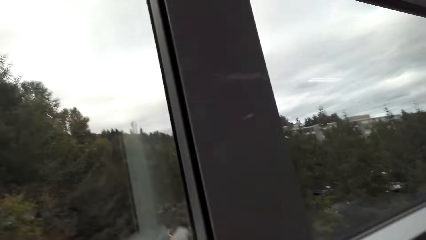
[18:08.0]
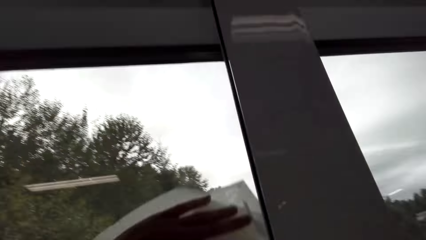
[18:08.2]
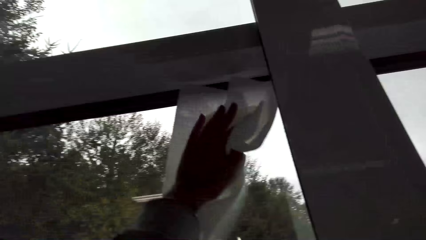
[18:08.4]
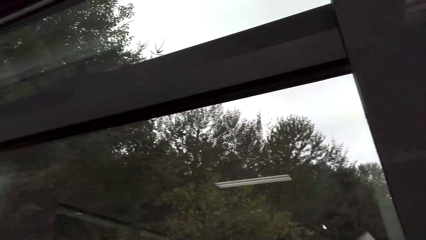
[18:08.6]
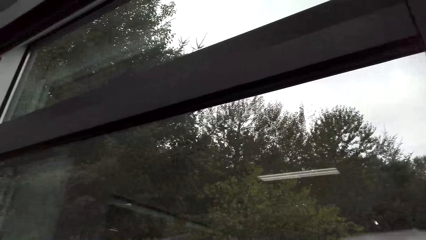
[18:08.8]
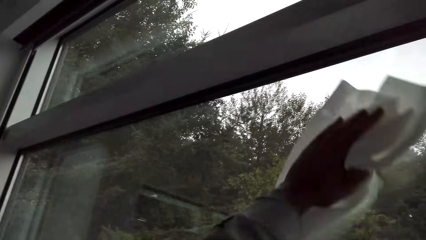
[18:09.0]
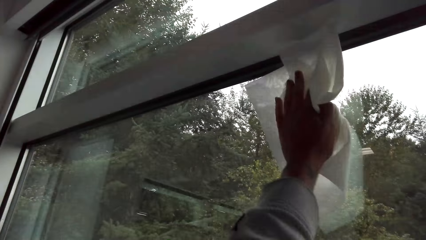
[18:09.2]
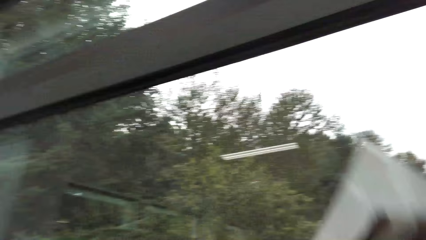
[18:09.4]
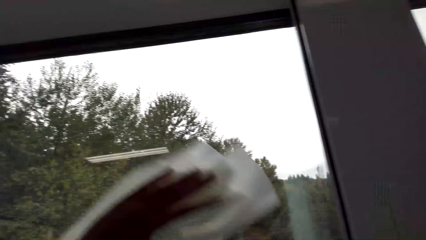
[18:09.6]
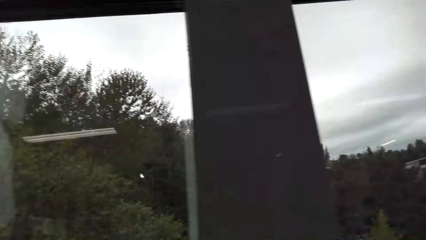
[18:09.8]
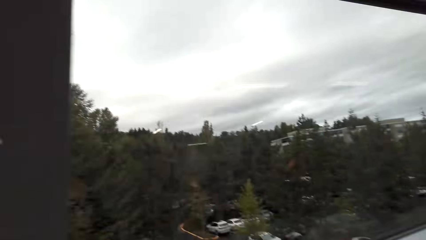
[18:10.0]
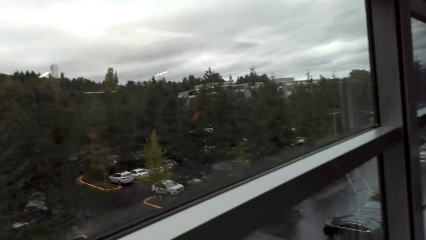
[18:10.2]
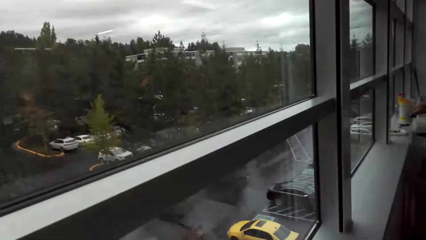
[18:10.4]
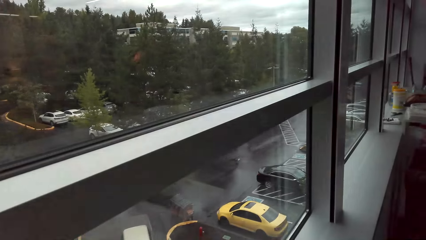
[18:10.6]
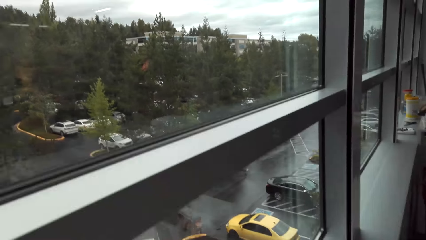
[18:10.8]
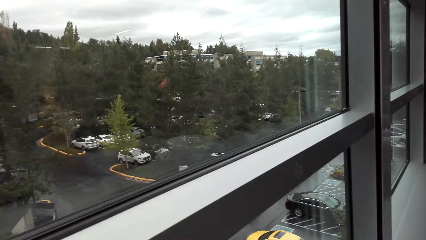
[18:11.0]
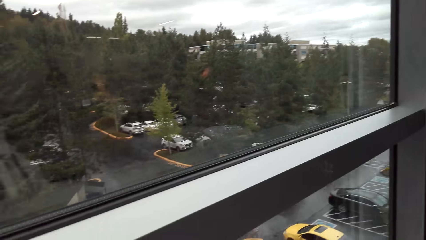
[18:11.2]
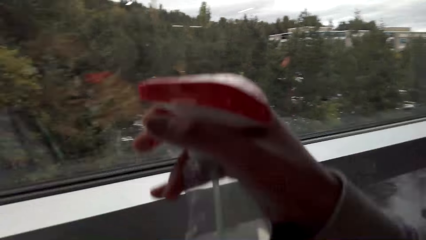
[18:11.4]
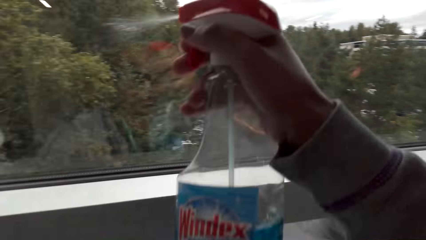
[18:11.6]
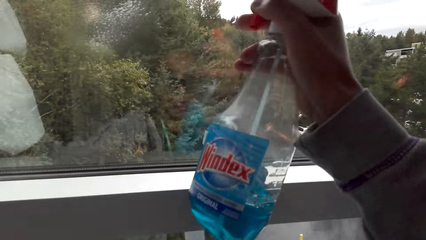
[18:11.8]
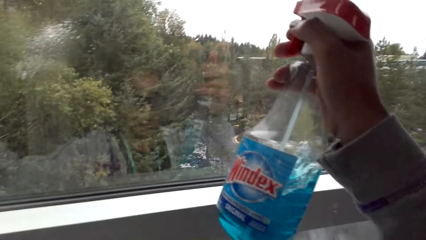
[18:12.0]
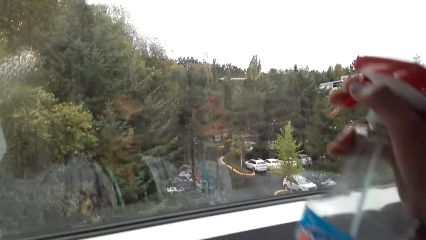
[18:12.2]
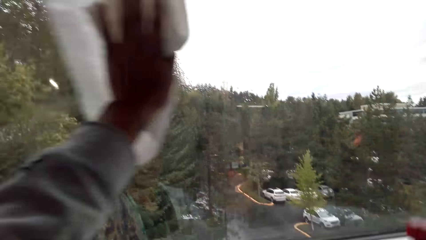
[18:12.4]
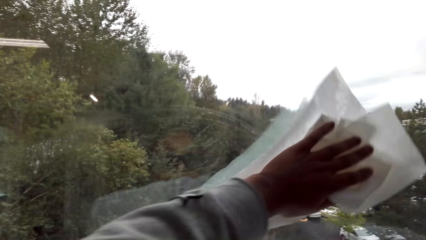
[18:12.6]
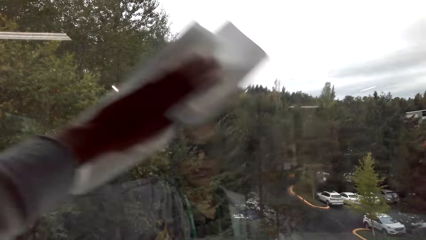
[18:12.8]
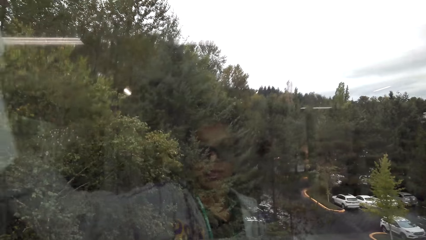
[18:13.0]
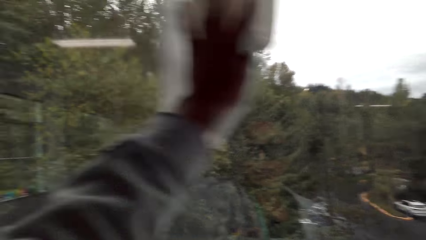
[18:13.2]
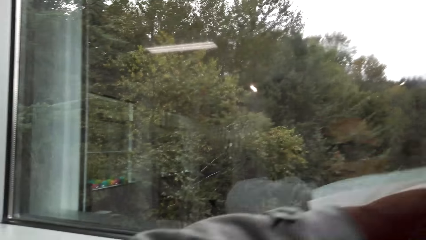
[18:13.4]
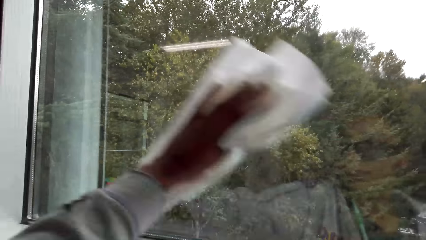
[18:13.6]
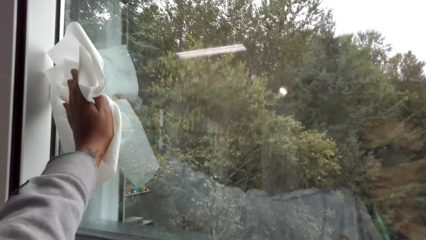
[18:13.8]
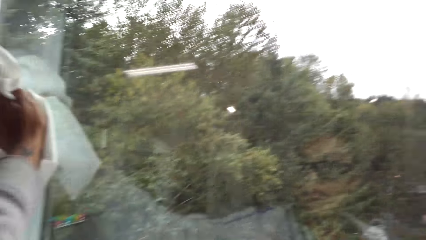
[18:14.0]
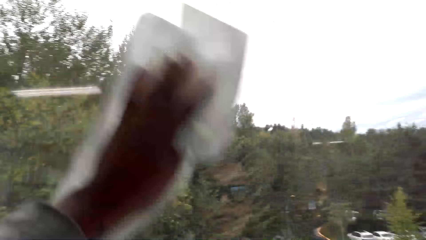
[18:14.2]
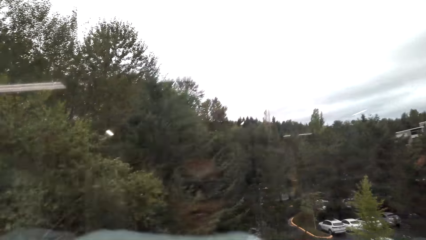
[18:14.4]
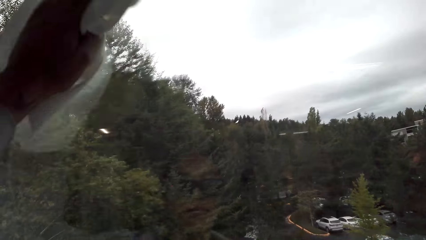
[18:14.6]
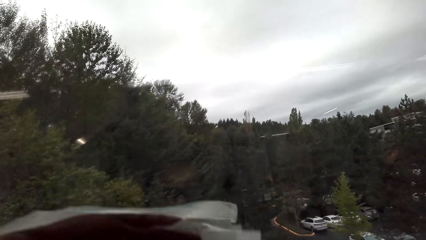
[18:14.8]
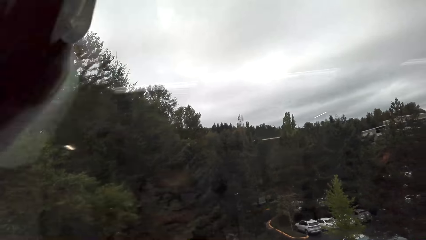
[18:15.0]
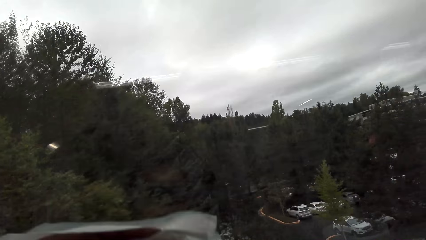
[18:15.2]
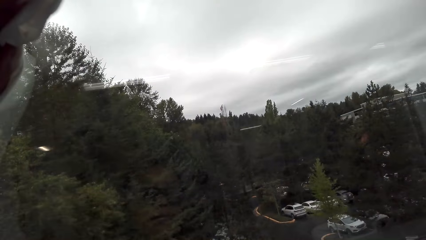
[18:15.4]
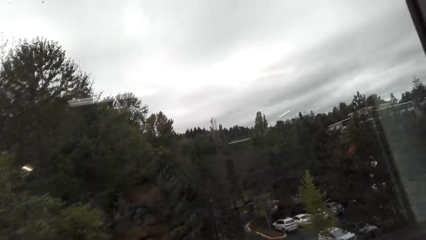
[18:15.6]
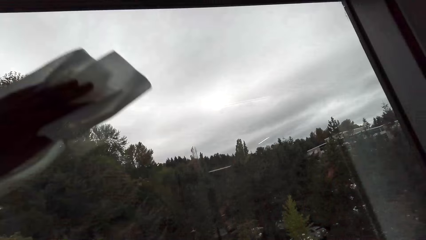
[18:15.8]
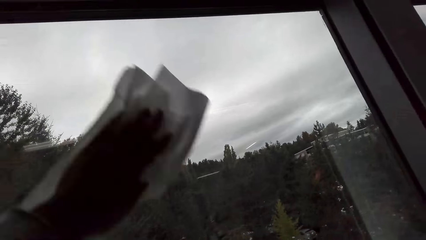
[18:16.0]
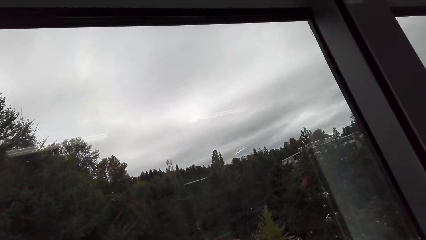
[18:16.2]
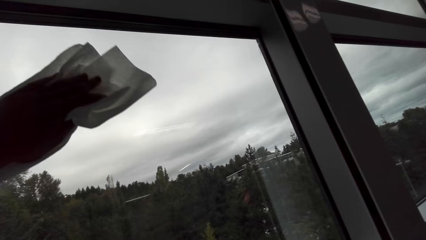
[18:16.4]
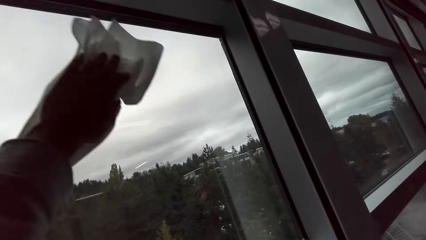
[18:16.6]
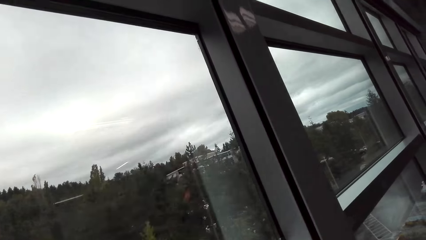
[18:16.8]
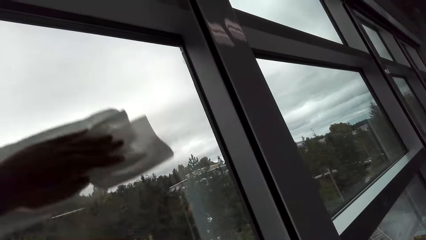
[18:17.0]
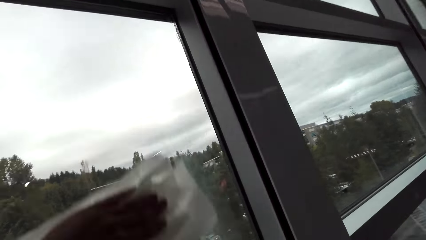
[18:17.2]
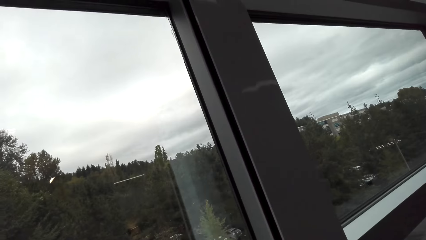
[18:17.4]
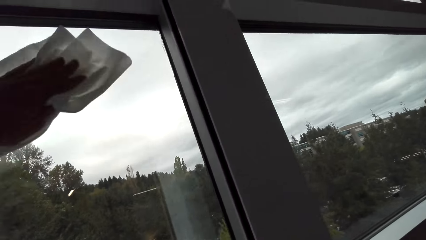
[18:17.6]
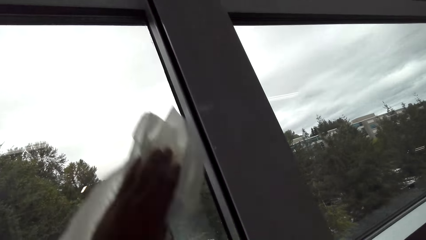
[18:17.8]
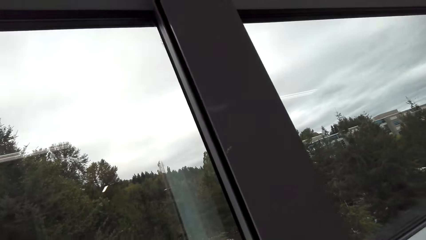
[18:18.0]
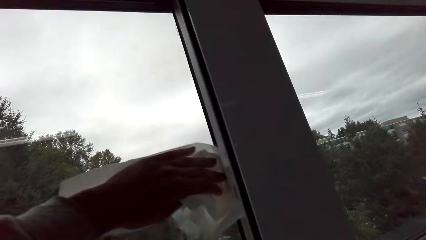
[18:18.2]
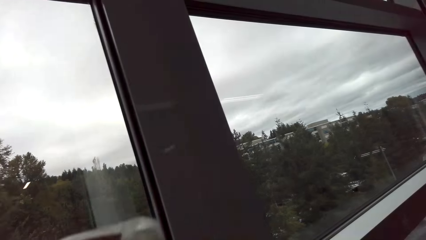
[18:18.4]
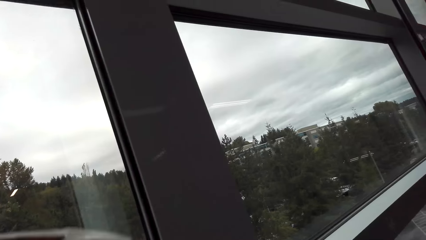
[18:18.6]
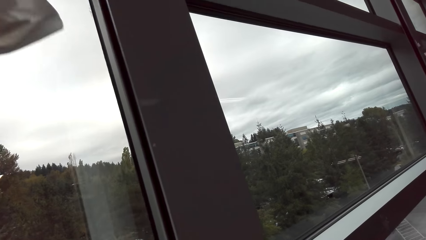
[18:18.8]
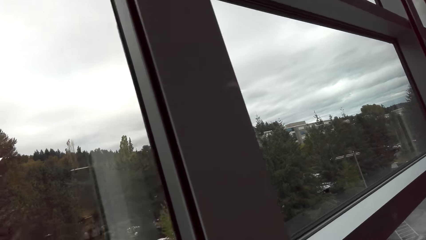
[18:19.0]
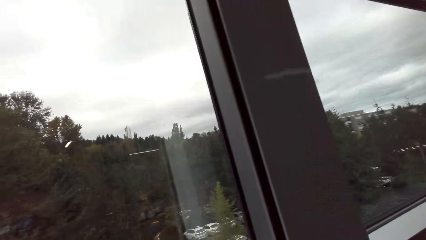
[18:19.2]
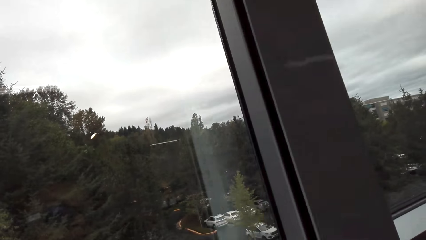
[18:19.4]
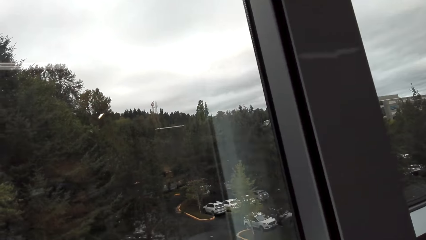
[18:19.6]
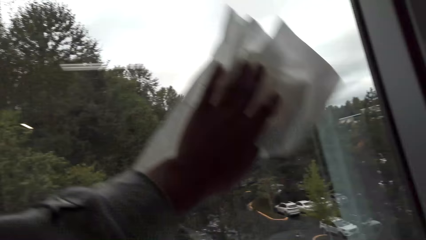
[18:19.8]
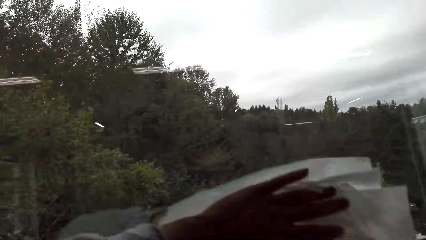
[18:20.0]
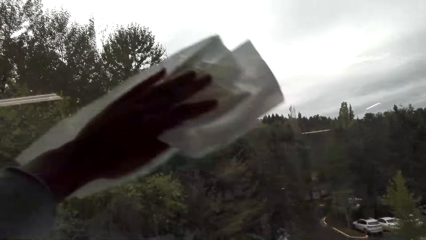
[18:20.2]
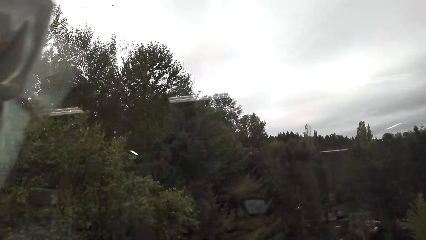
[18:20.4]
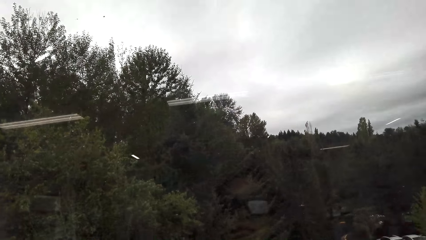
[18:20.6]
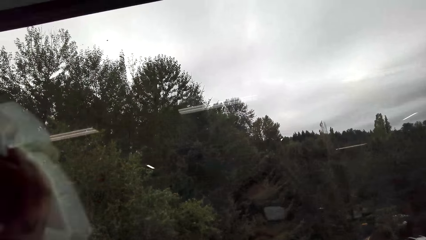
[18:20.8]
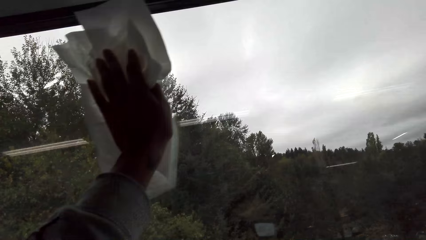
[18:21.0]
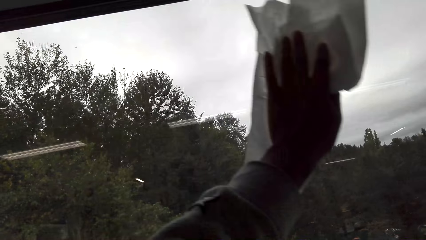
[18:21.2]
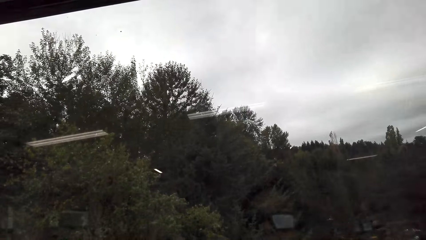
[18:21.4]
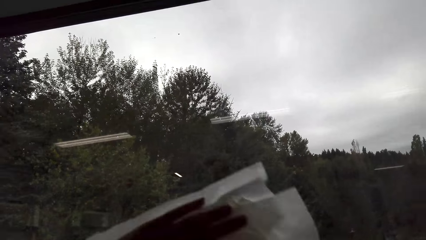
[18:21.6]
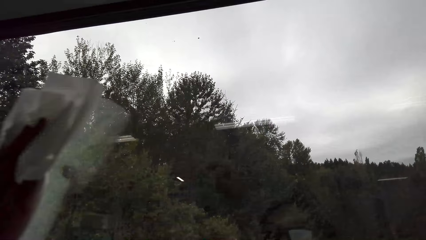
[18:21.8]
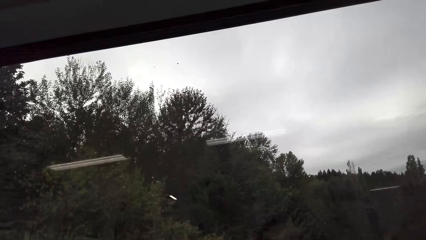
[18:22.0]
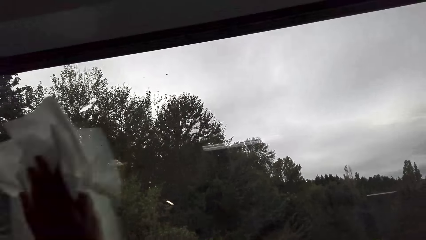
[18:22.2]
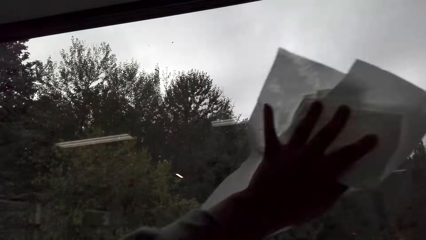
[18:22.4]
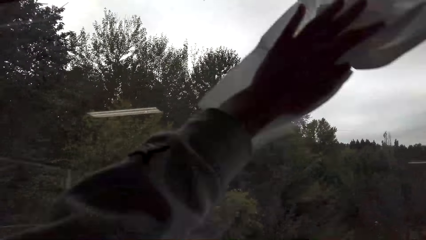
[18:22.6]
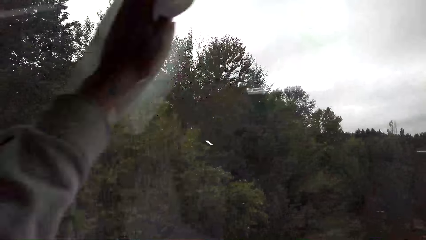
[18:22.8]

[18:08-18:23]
The camera wearer looks around. They spray the window. They wipe the window with a paper towel. They wipe the window.
